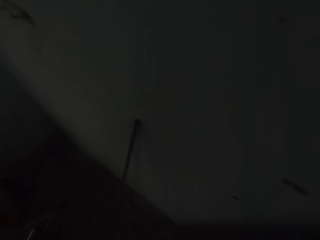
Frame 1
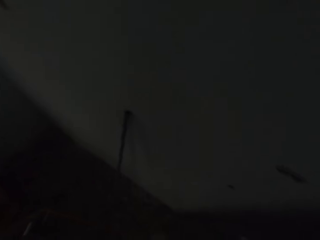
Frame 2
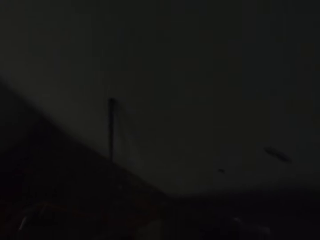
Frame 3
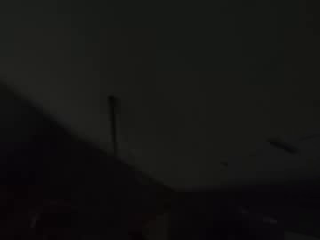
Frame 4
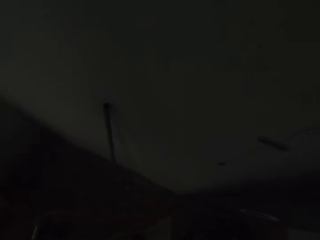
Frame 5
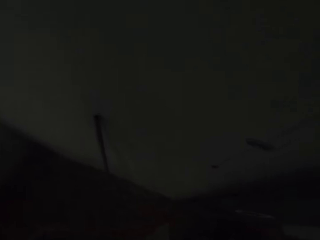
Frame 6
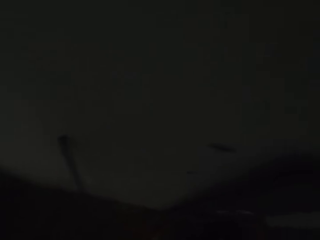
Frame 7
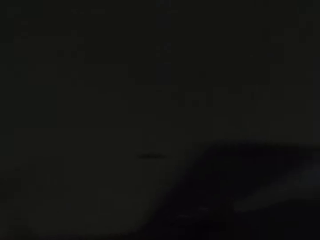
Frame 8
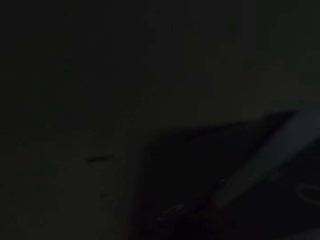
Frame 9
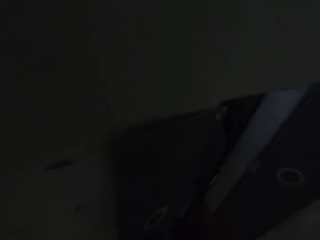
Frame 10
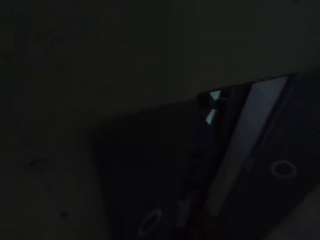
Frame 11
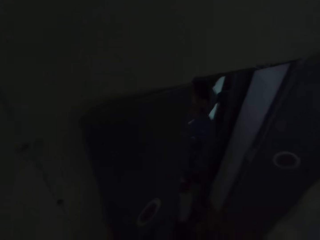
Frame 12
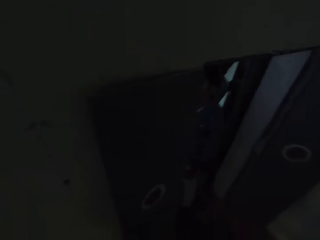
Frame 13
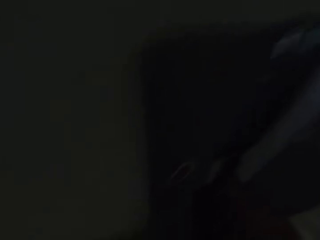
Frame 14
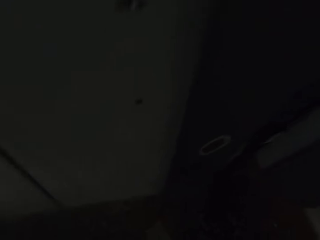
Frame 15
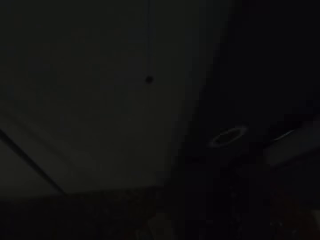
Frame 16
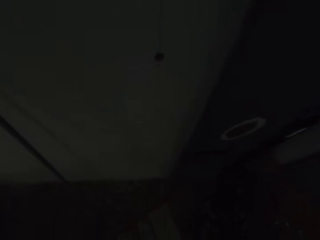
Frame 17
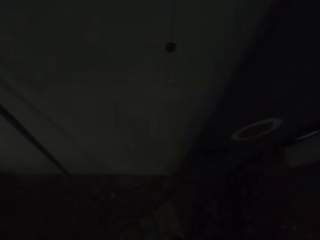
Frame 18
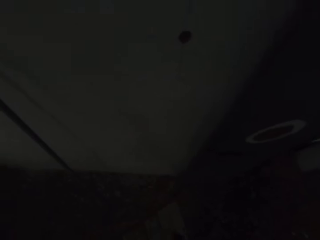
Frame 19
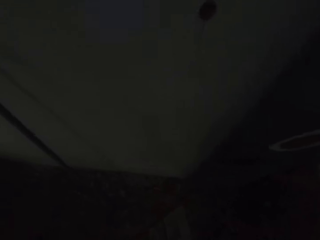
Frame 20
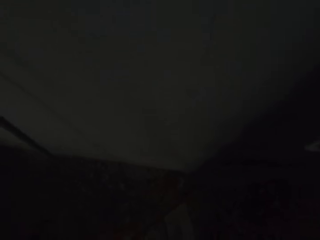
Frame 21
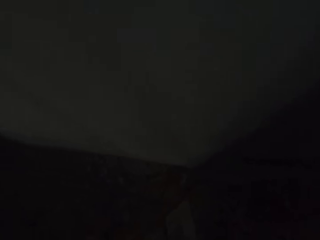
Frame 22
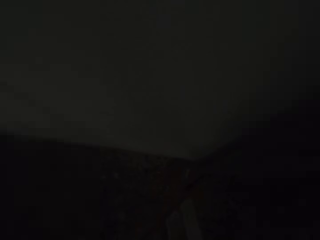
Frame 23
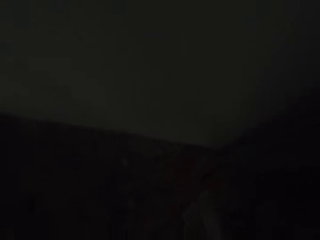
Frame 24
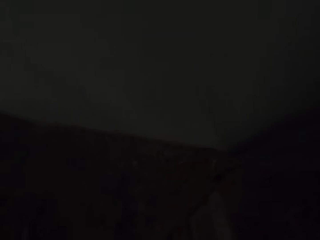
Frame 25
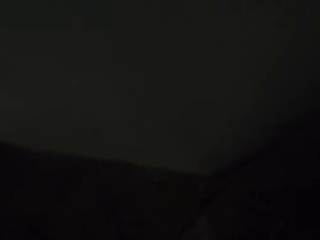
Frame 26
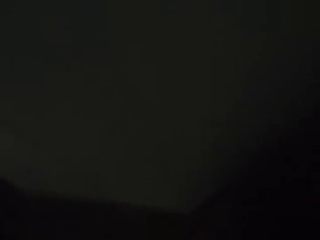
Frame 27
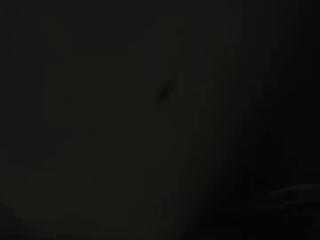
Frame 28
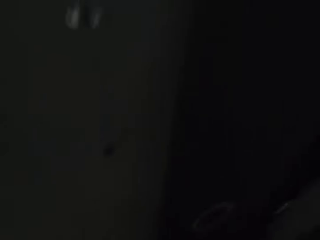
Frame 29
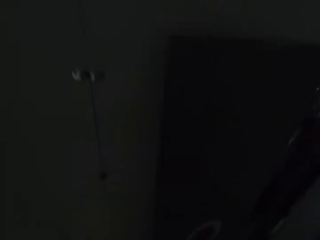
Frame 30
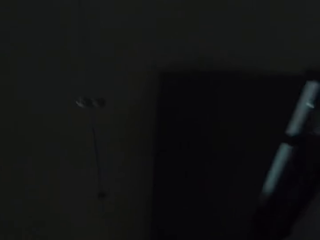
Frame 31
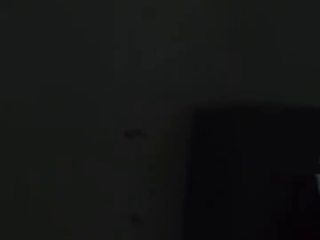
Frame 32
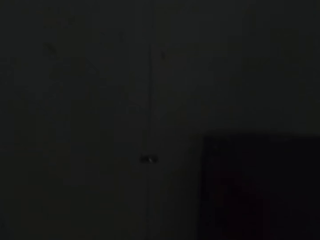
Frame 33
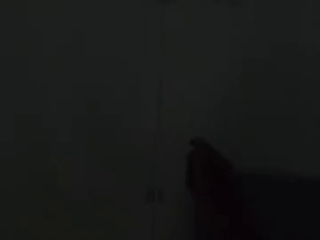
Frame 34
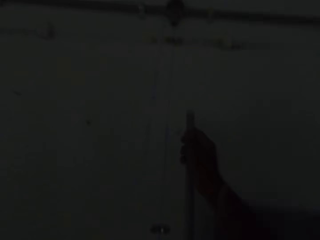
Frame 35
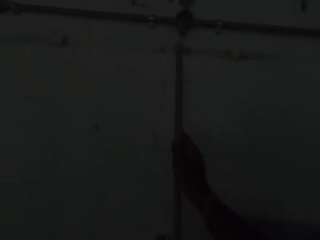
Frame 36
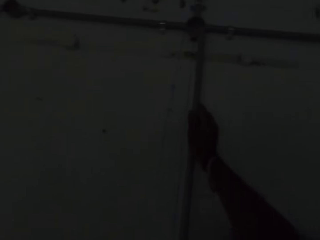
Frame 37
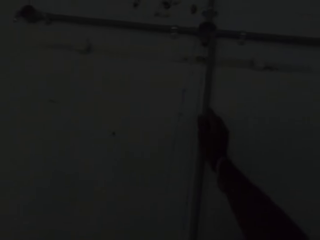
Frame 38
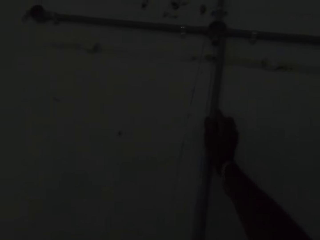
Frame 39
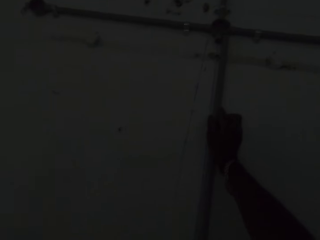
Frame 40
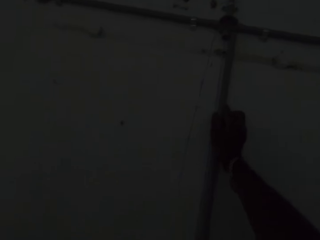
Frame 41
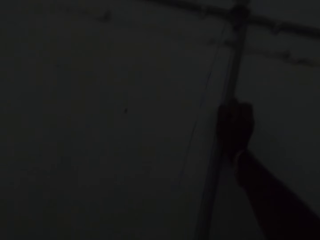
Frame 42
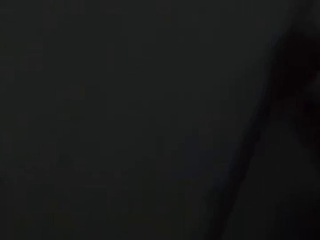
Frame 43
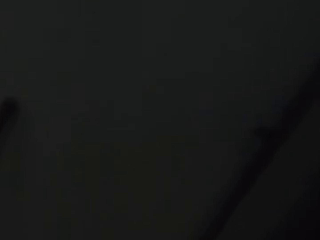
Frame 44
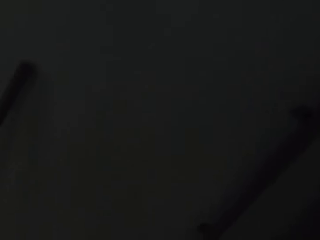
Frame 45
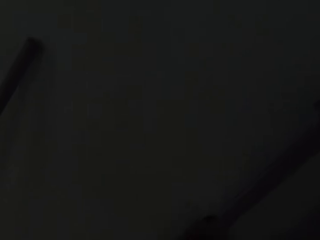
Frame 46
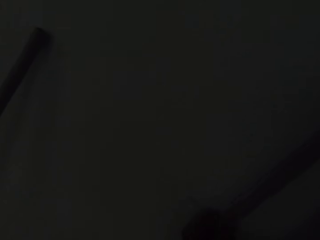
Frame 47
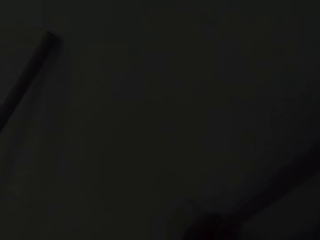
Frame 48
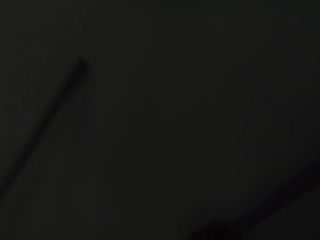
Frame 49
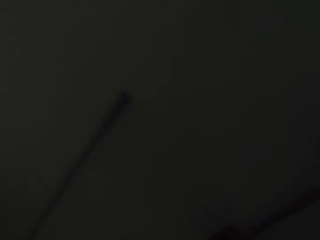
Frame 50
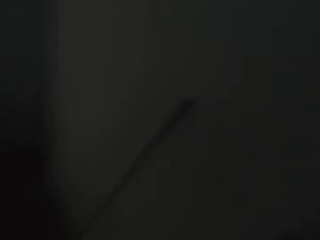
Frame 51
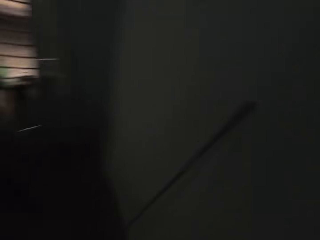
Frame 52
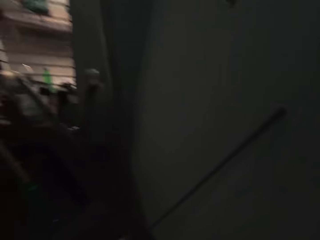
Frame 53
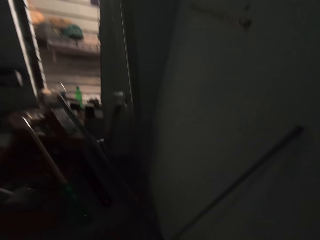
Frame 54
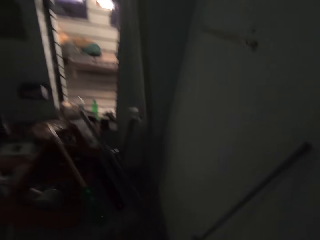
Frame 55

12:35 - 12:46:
The camera wearer inserts a plastic conduit into the plastic conduit on the wall with his hands.

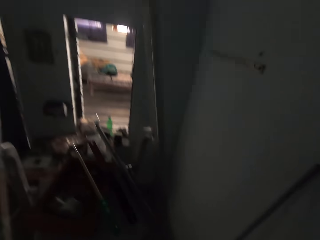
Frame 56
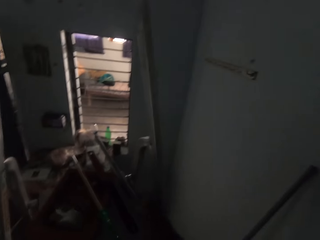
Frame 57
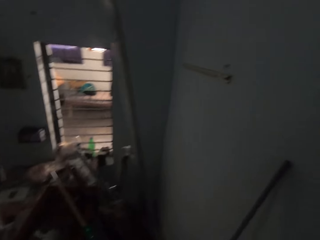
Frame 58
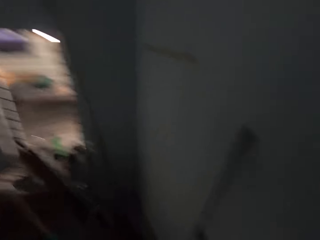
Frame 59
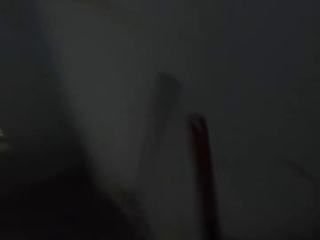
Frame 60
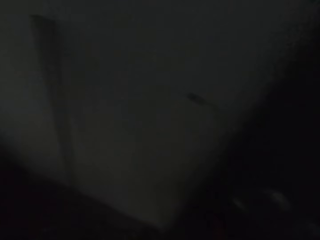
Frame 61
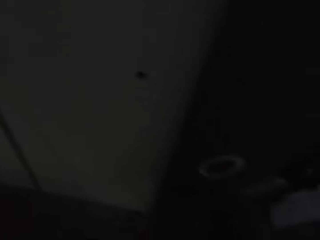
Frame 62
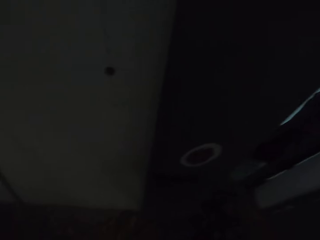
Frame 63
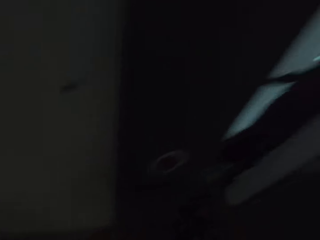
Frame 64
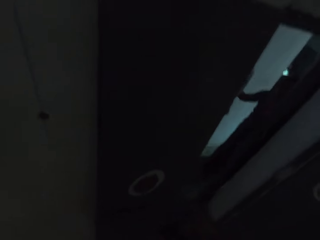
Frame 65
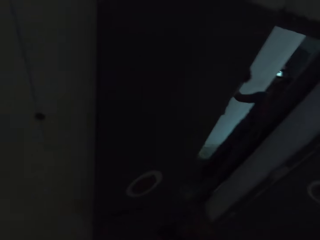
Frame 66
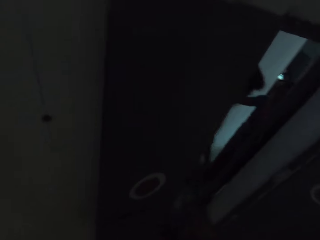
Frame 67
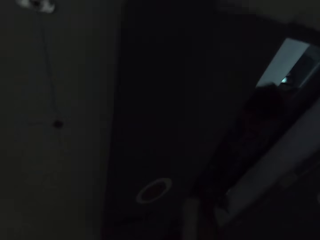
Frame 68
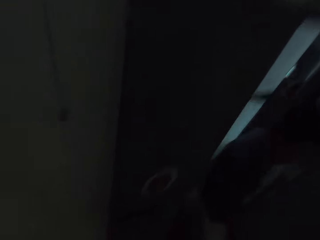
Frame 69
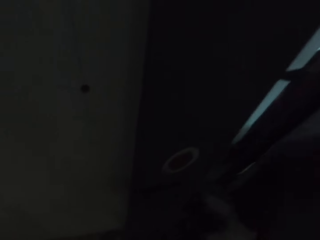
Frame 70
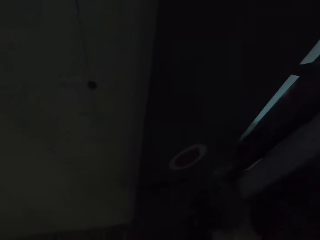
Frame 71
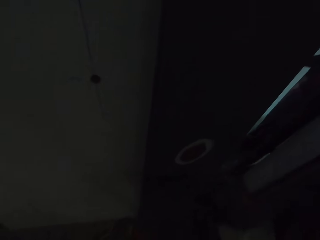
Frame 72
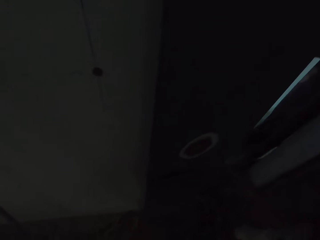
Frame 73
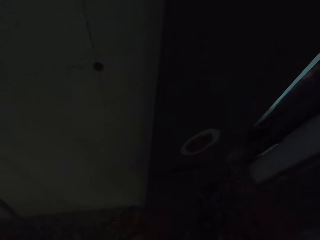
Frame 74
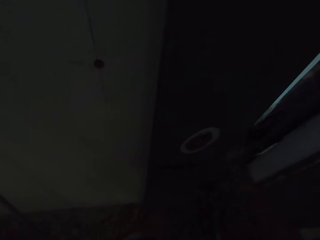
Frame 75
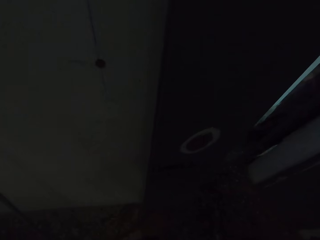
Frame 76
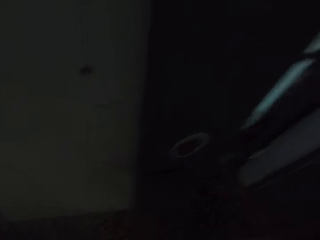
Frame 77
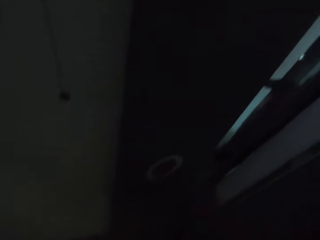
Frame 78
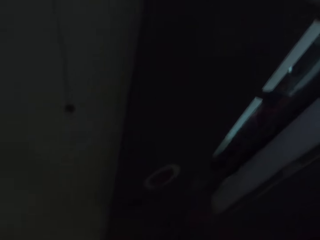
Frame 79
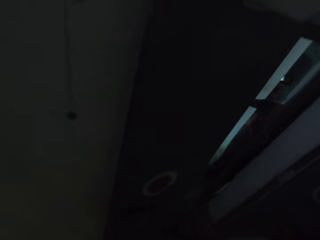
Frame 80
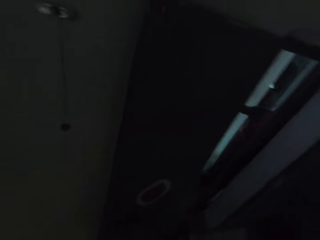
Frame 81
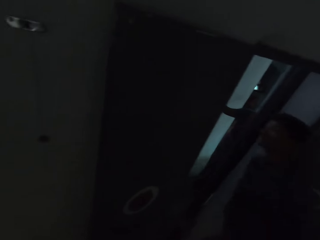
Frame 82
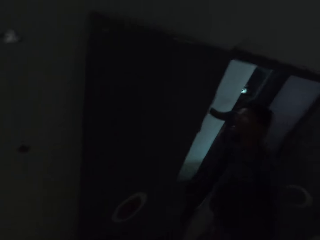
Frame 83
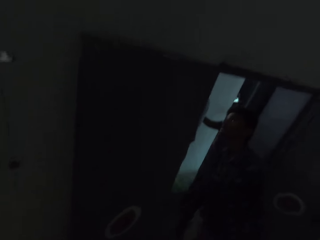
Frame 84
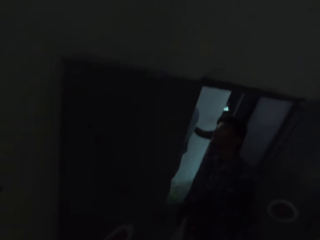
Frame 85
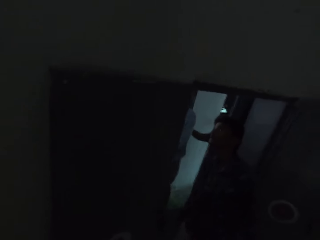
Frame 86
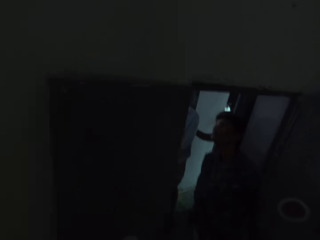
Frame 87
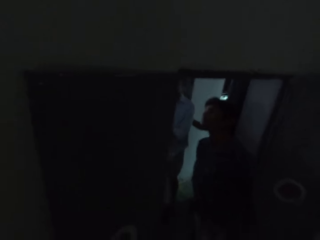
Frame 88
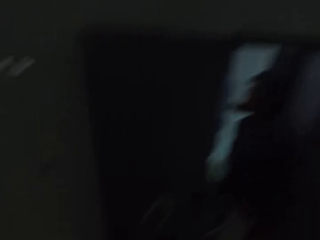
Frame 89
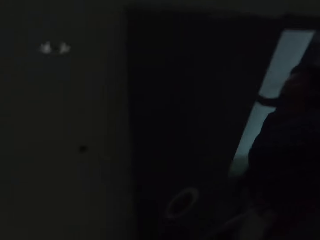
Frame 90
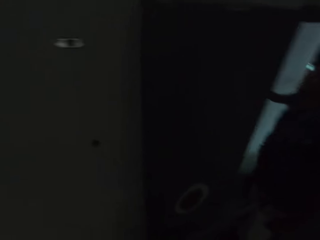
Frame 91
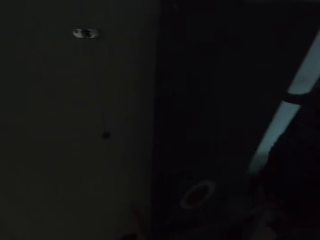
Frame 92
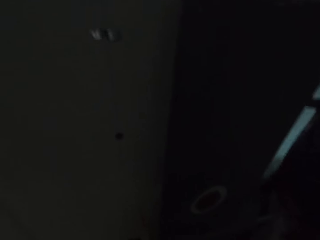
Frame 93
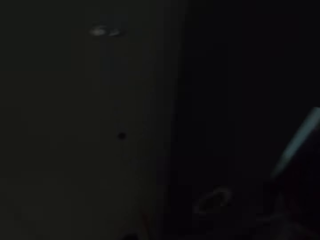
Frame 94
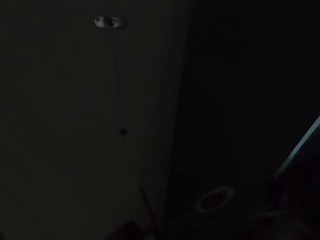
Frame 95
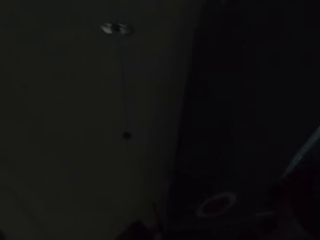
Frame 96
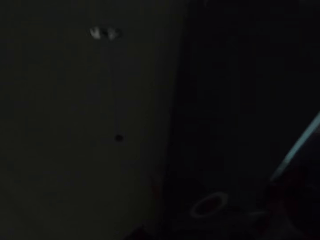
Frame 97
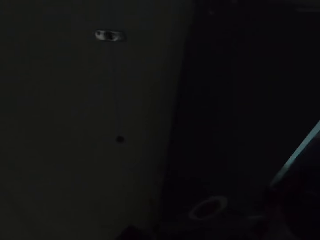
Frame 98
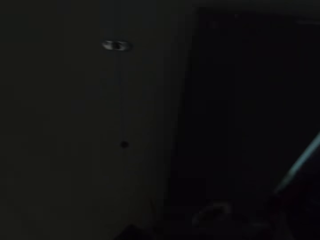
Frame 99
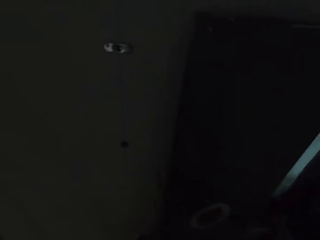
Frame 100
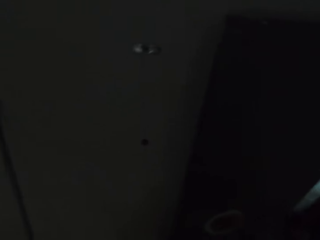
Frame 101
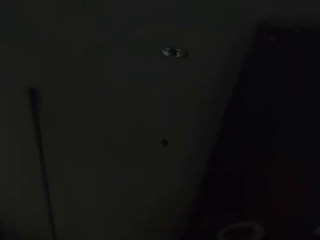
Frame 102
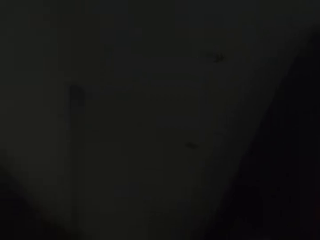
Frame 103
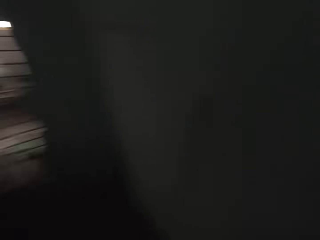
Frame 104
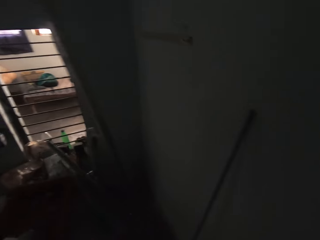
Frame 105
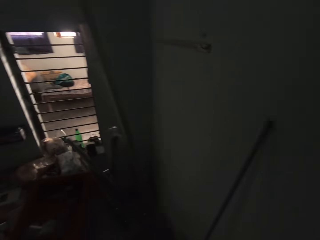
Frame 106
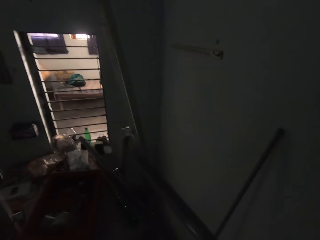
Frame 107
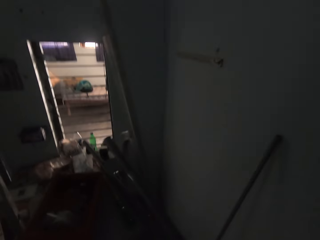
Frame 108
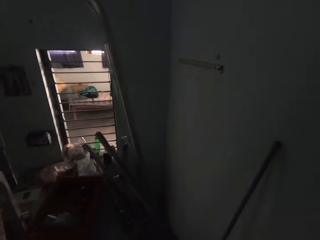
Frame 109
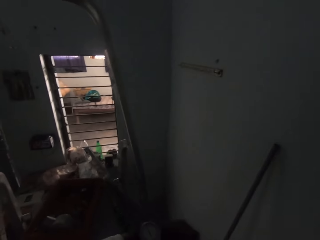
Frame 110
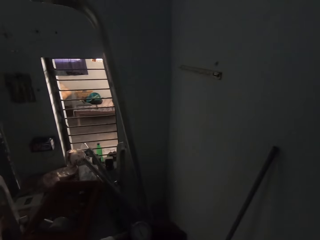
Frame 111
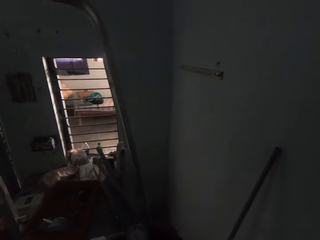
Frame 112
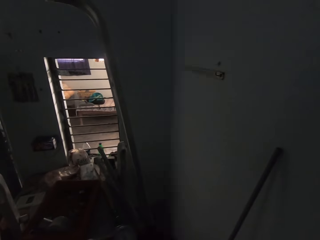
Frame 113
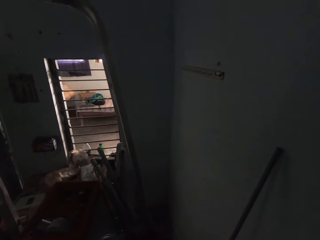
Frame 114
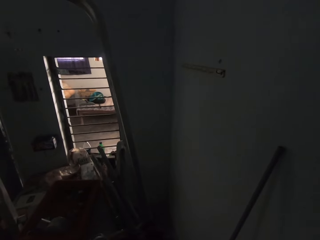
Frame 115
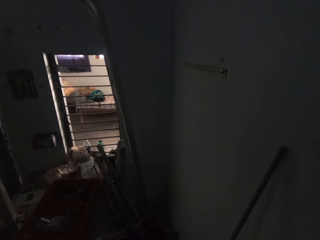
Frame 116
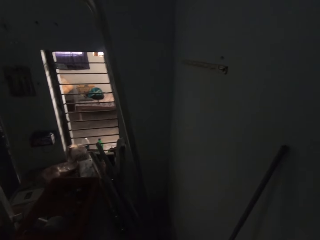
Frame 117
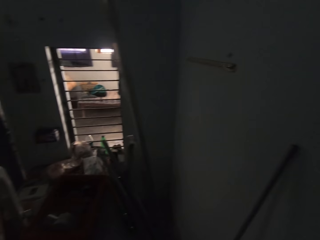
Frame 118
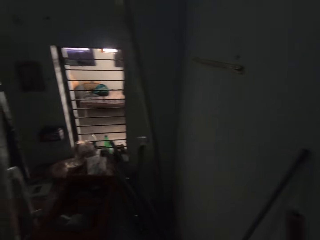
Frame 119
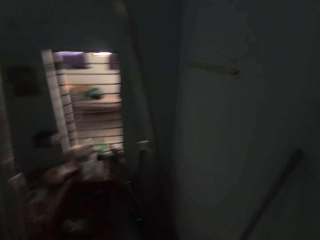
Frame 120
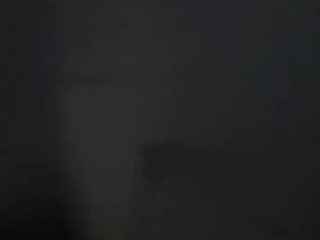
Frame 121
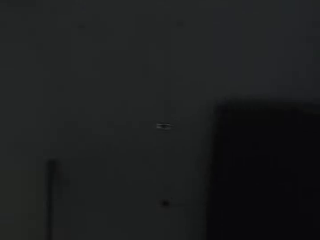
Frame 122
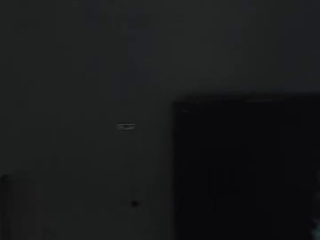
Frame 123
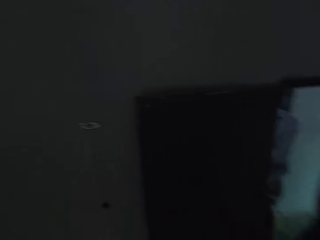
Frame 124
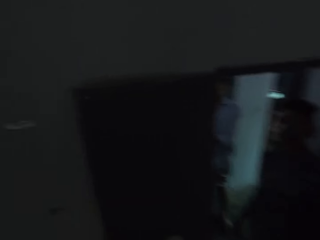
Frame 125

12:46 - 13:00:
The camera wearer picks up the saw from the scaffold with his right hand. The man walks past the camera wearer. The camera wearer cuts the electric pipe using the hand saw. He places a plastic conduit on the scaffold with his right hand.
